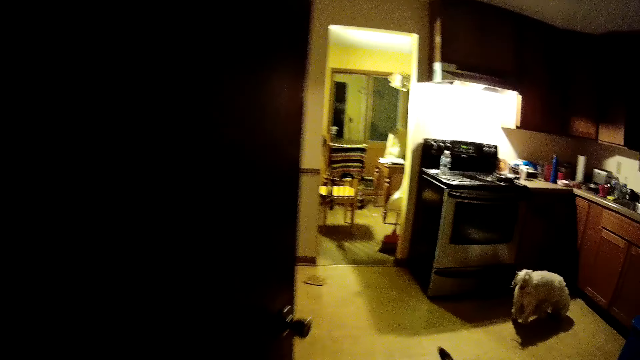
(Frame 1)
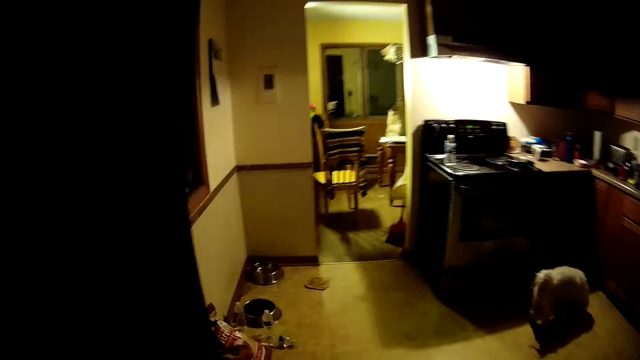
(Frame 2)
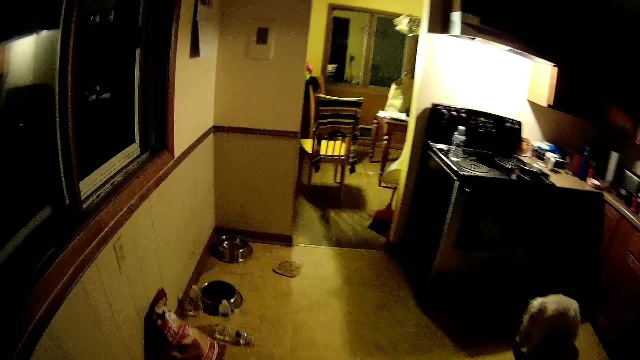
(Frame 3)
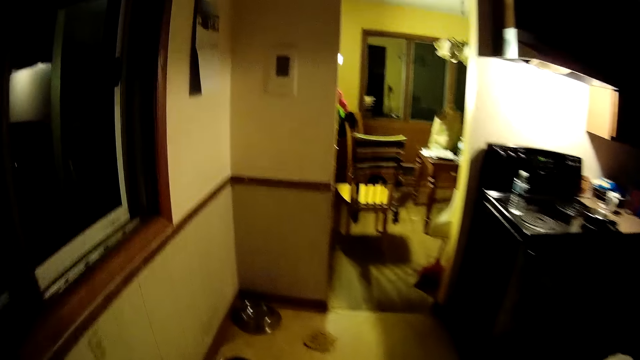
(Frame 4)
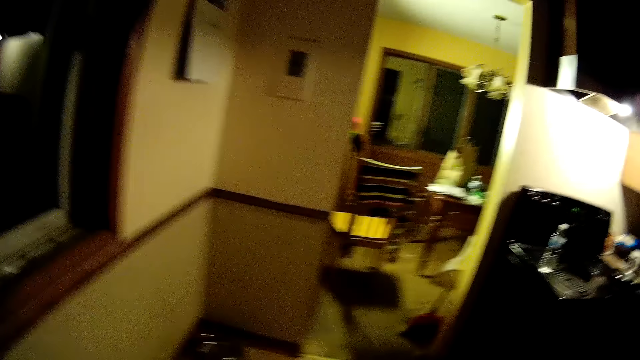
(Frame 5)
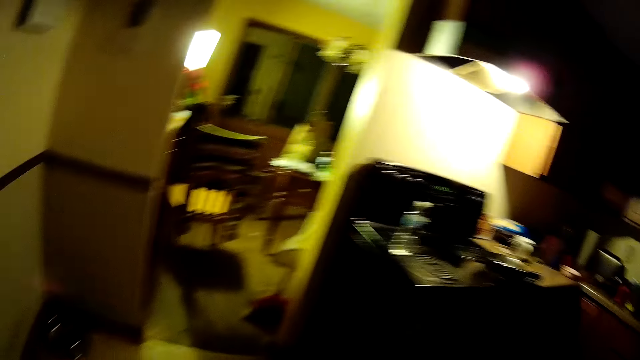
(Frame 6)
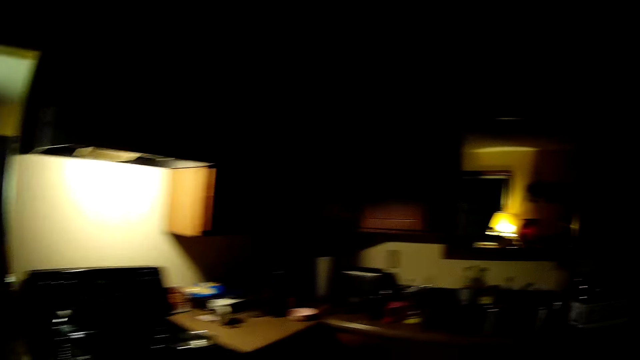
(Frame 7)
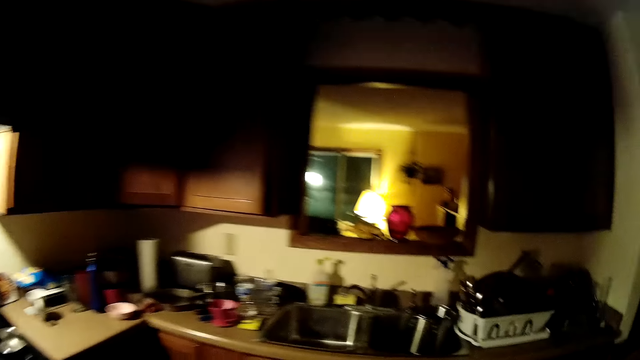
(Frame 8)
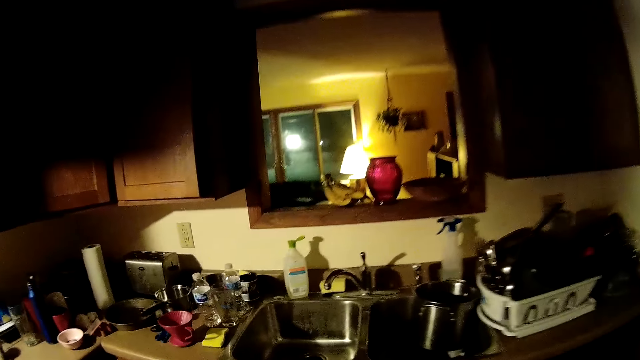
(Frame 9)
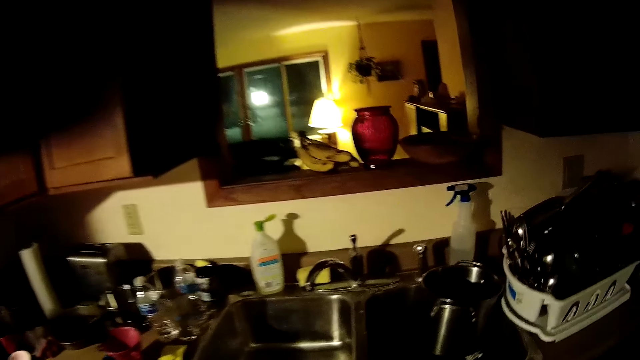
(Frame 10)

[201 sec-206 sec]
The dog eats from the floor in the room.

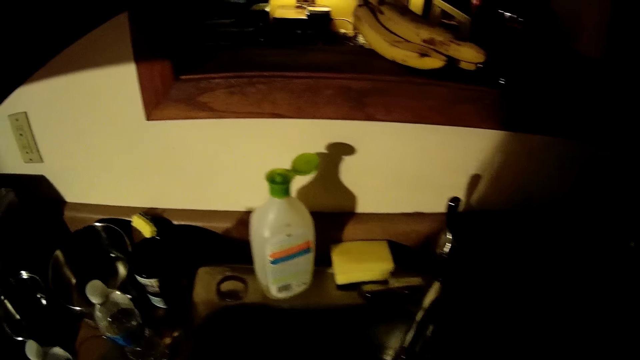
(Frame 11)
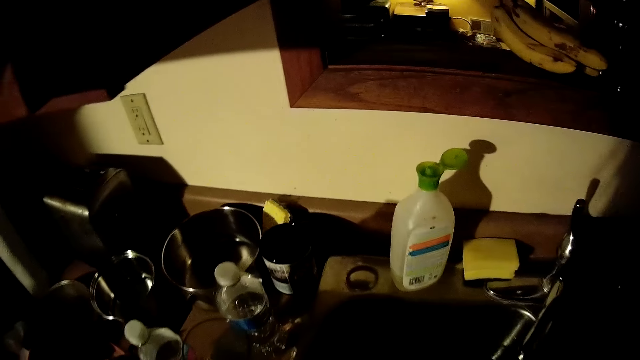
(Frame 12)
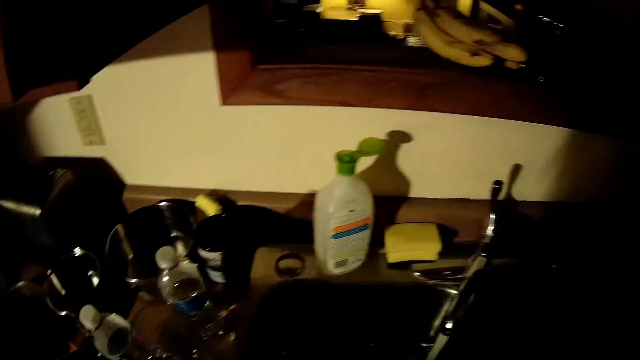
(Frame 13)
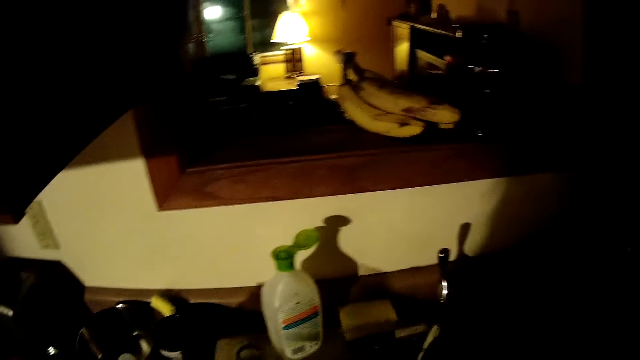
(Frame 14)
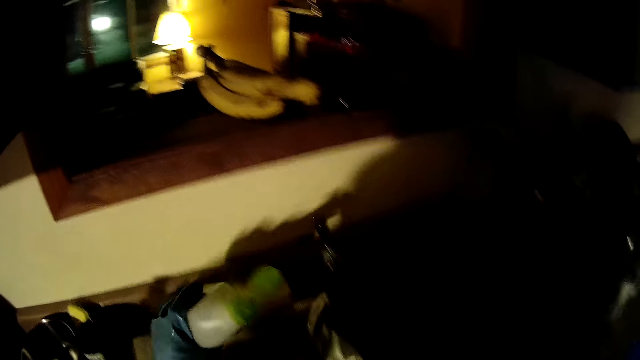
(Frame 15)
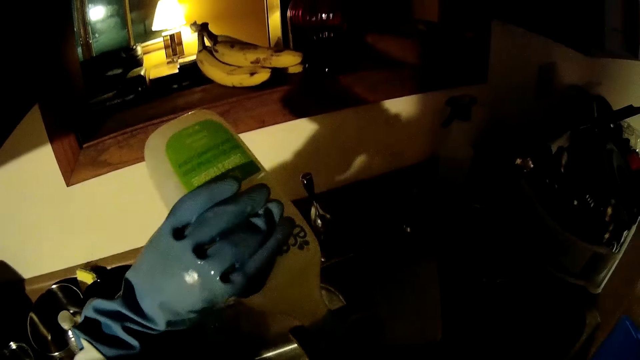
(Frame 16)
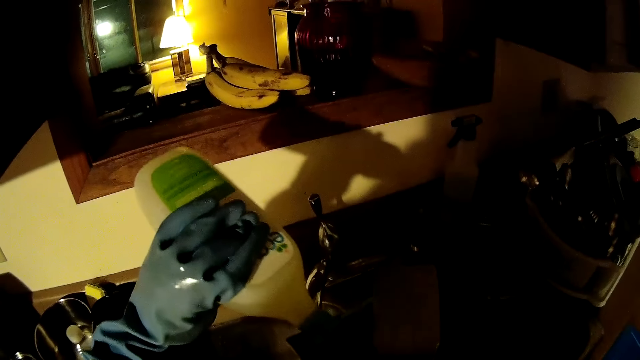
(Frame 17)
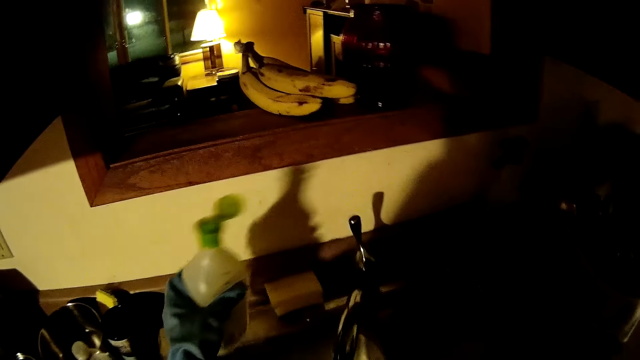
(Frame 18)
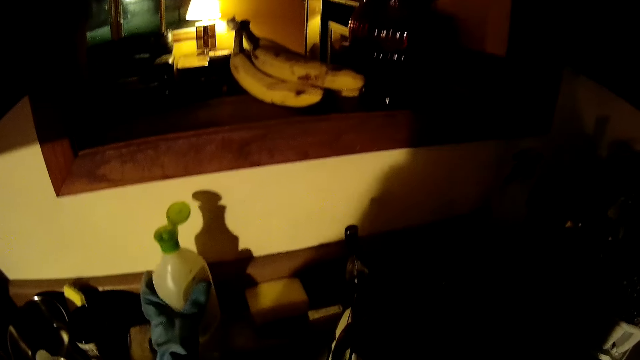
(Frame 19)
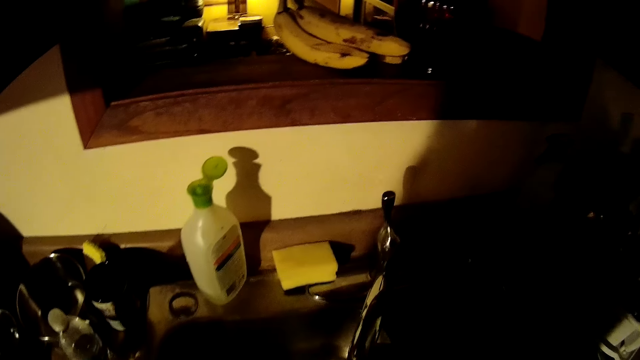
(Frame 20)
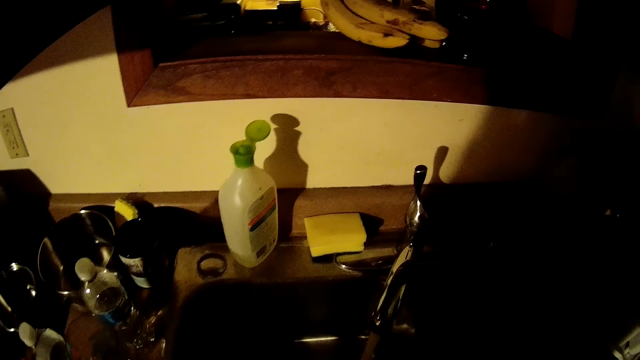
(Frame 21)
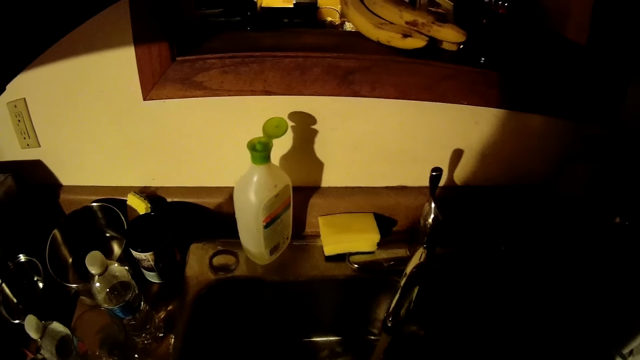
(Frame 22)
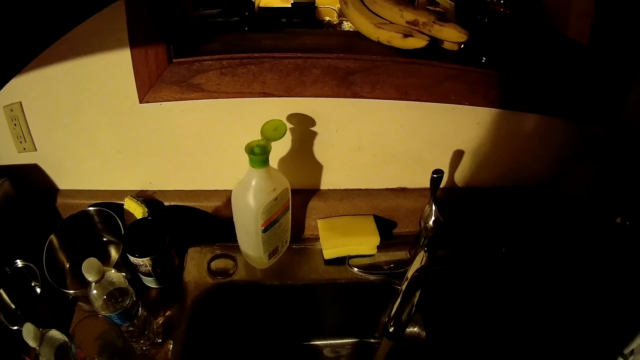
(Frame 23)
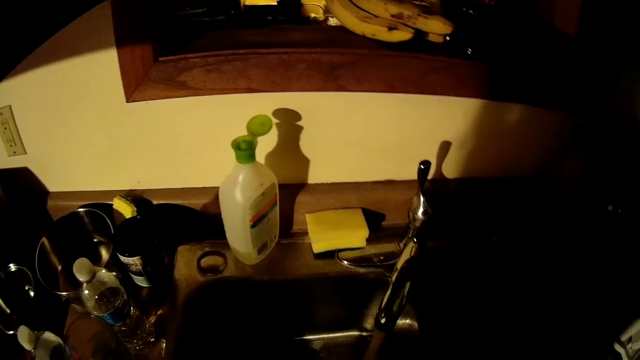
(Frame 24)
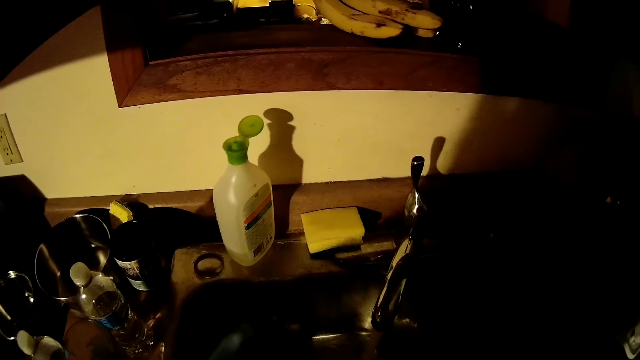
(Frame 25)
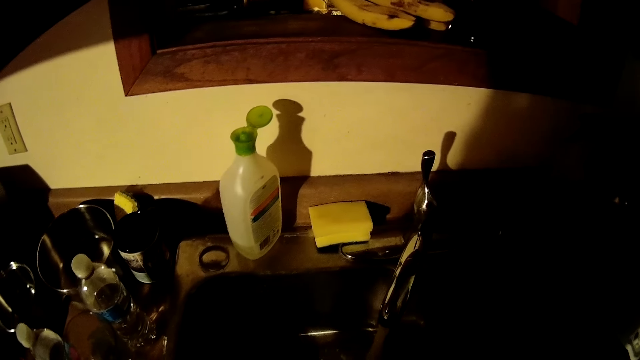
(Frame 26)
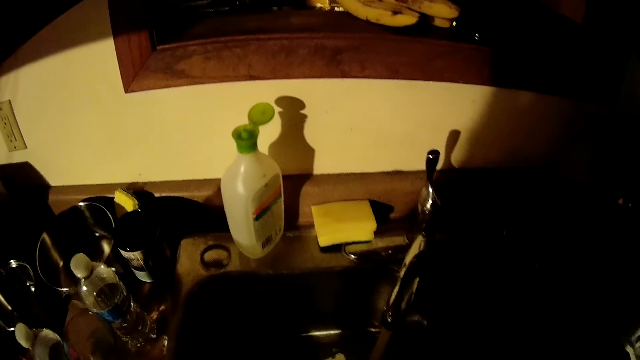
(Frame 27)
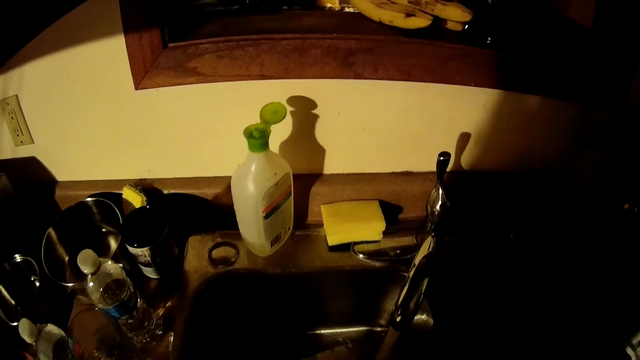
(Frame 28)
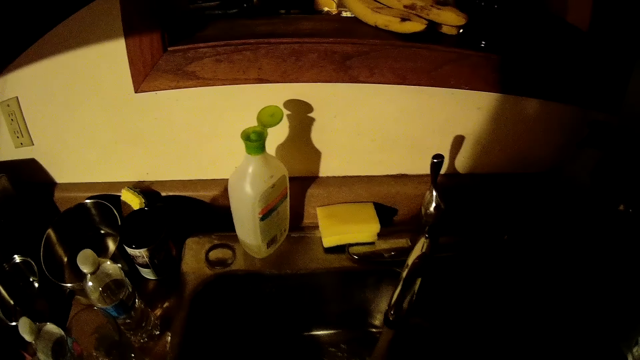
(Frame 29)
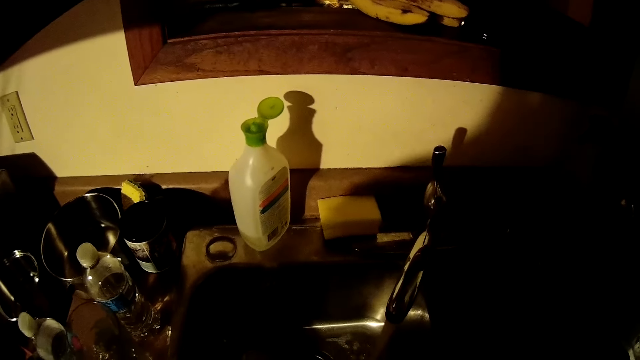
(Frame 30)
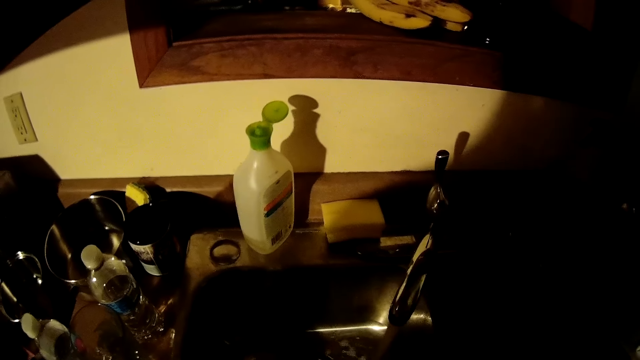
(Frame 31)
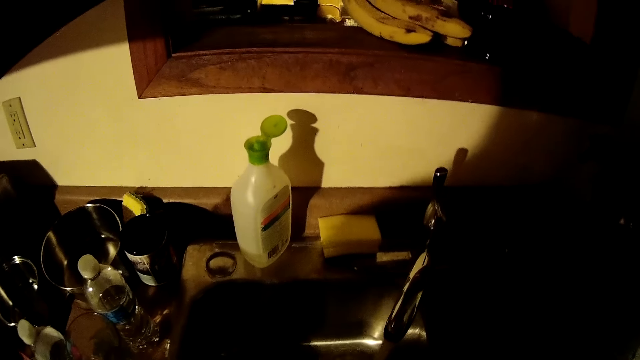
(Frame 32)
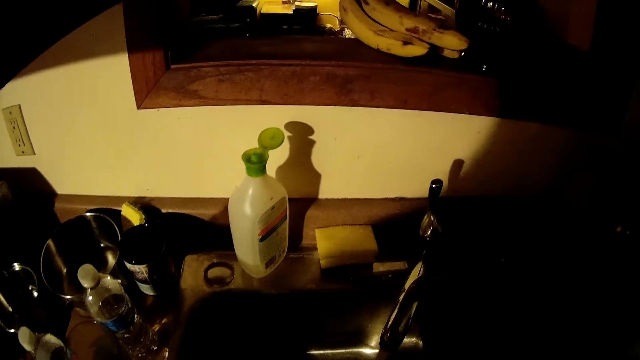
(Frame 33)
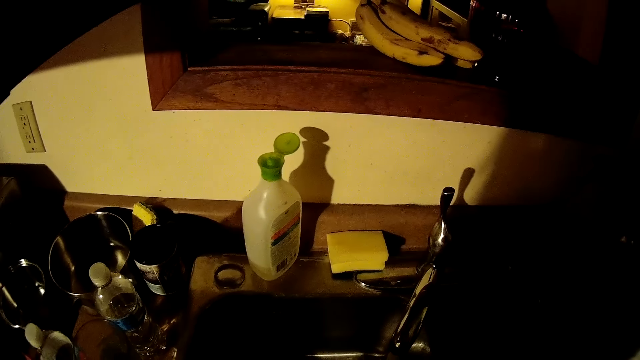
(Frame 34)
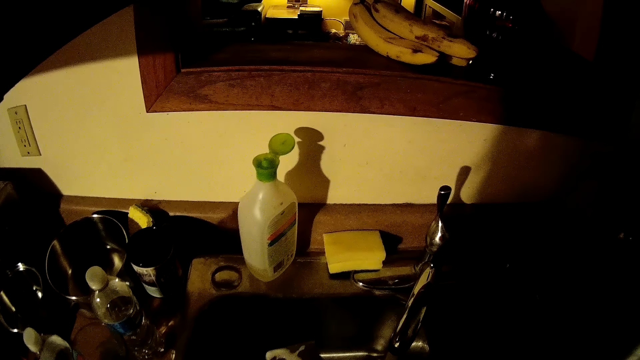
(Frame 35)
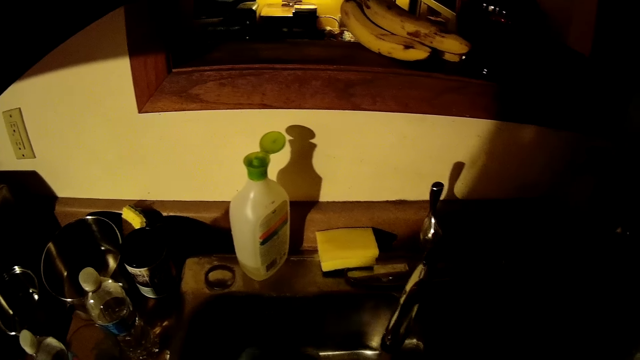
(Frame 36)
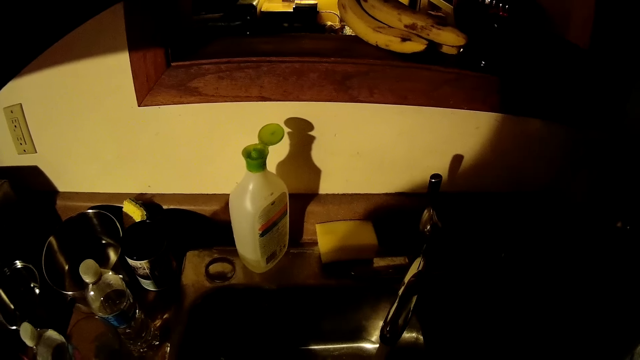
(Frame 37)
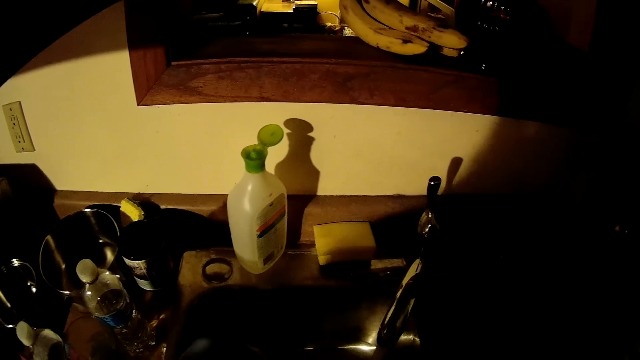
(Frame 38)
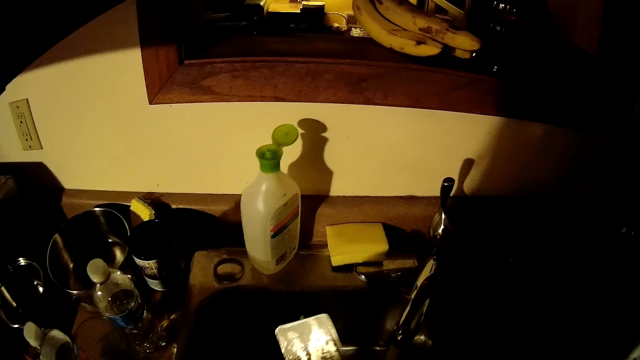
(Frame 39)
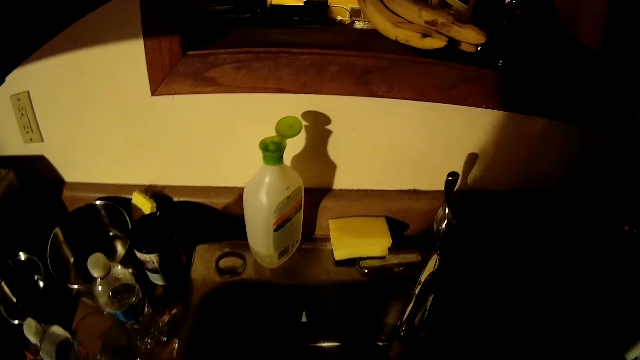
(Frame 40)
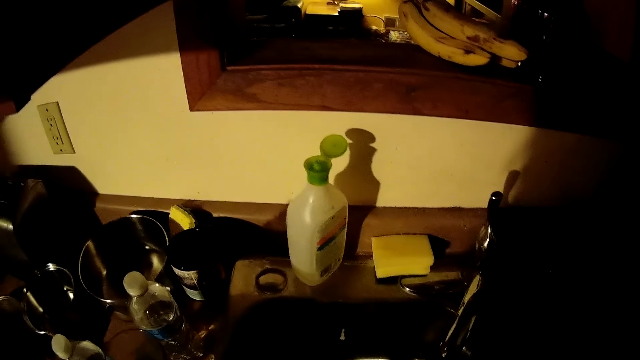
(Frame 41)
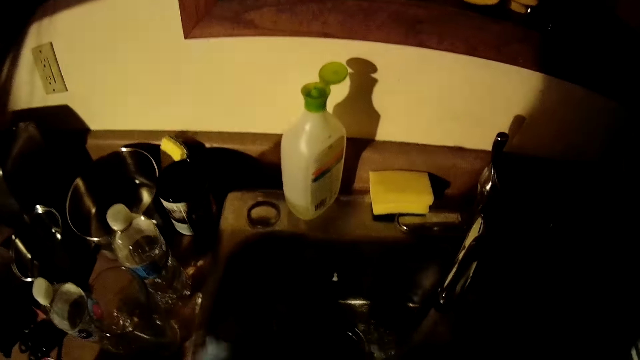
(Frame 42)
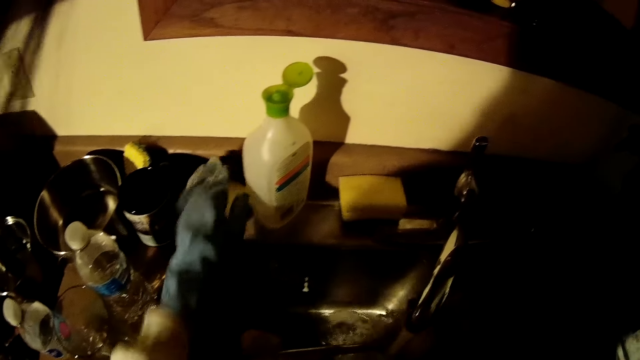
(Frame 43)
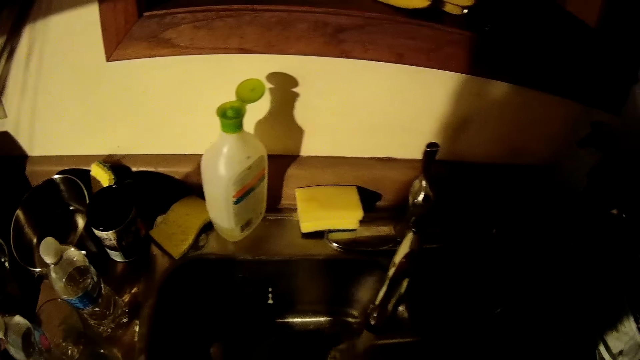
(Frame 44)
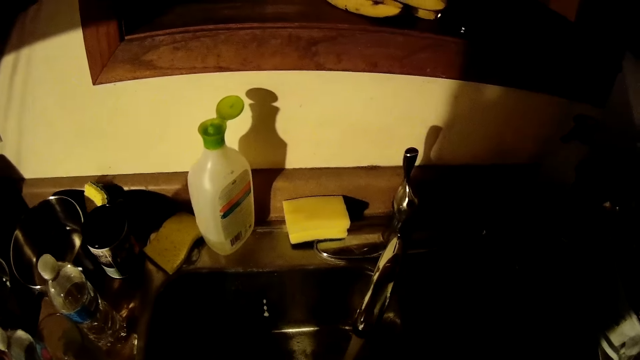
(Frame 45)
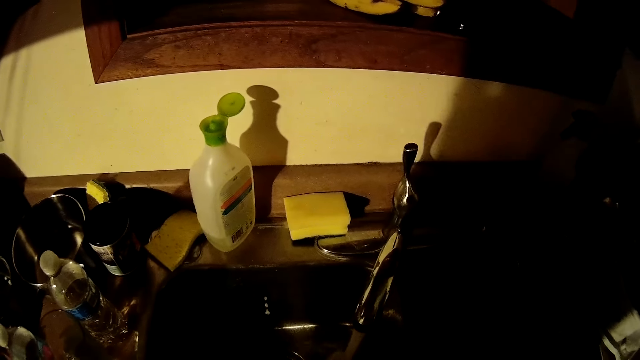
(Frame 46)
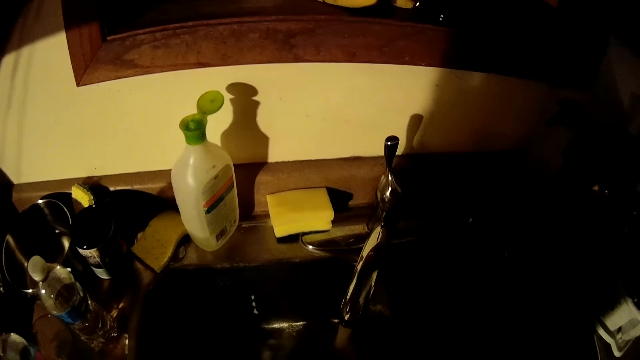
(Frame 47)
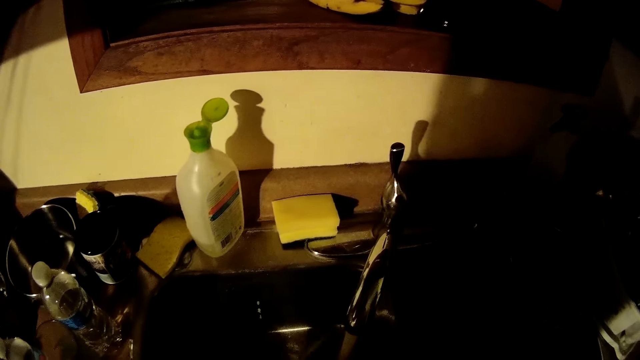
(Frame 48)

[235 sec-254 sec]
The camera wearer washes the dishes in a sink with both hands. She pours the soap in her left hand on a dish. She drops the soap in her left hand on the table. She washes the dishes in the sink with both hands. She drops a foam on the table with her left hand. She washes the dishes in the sink with both hands.
